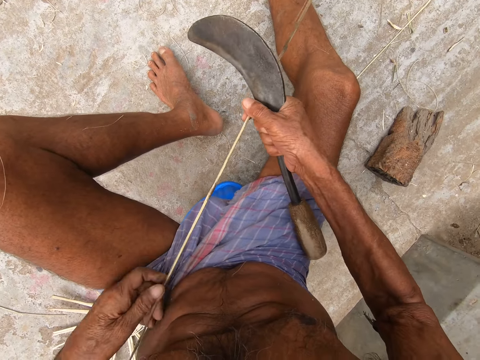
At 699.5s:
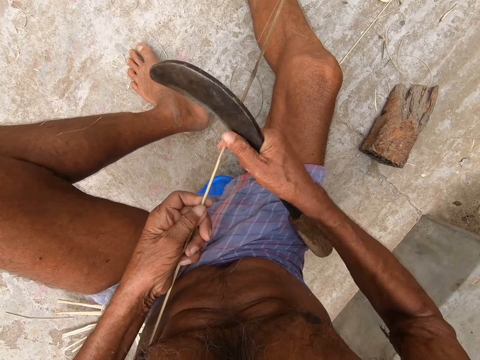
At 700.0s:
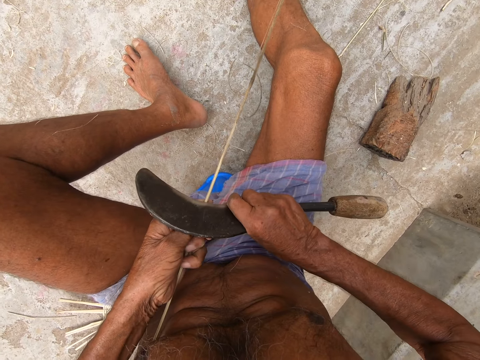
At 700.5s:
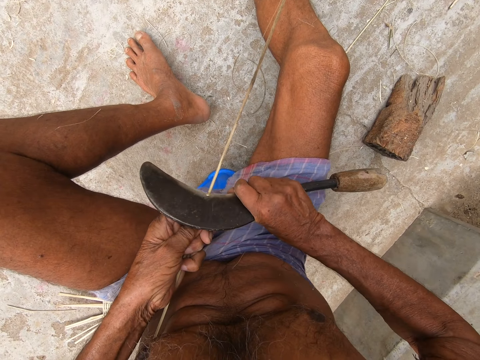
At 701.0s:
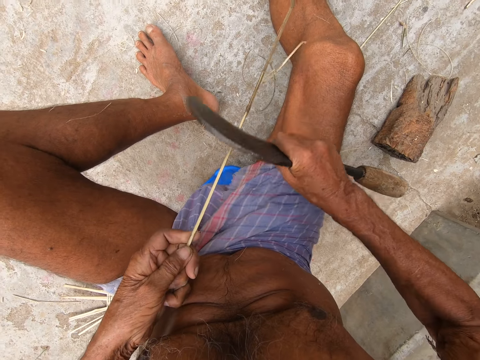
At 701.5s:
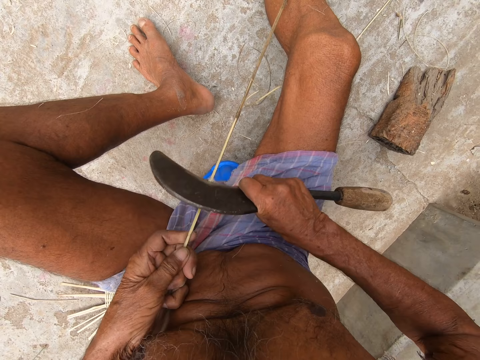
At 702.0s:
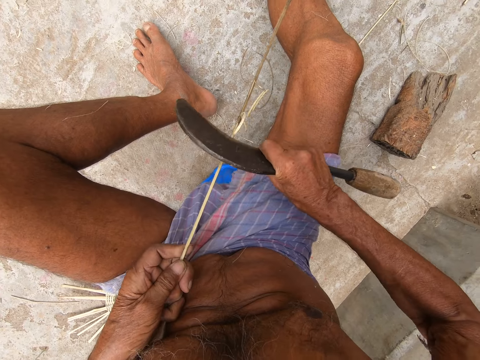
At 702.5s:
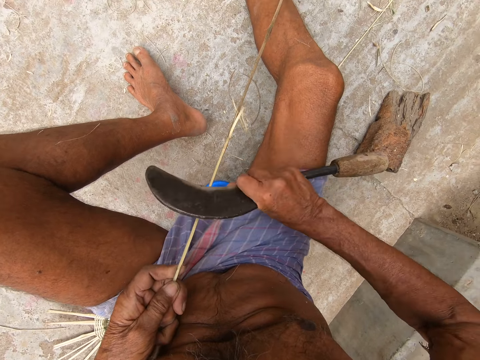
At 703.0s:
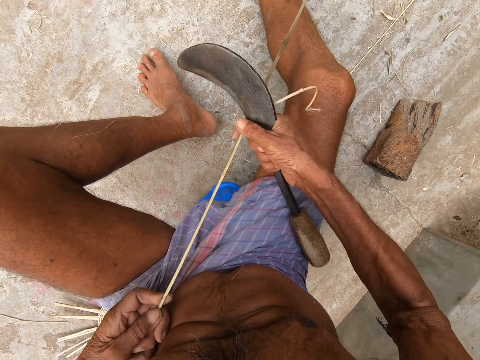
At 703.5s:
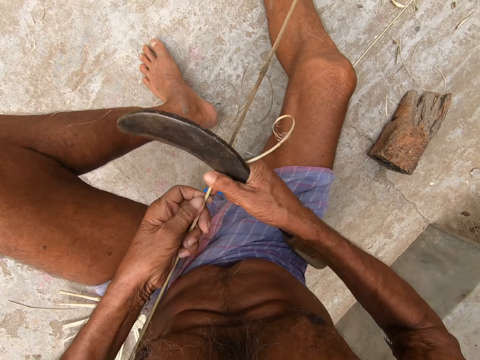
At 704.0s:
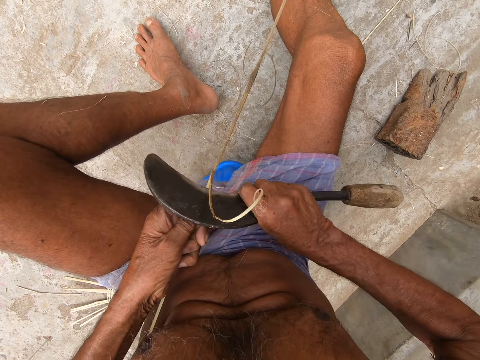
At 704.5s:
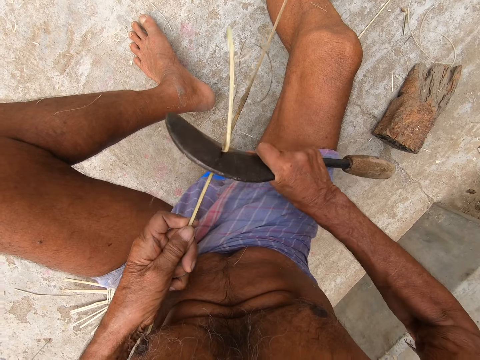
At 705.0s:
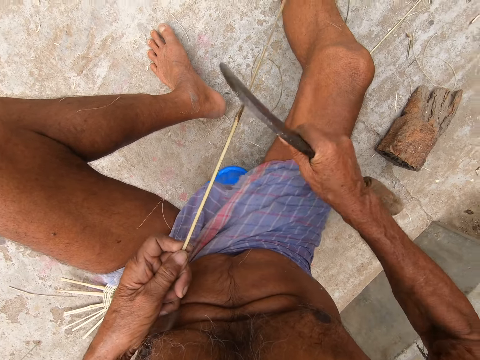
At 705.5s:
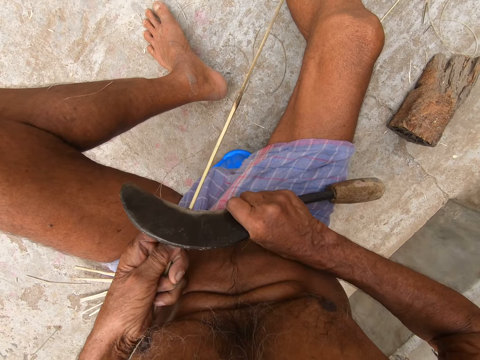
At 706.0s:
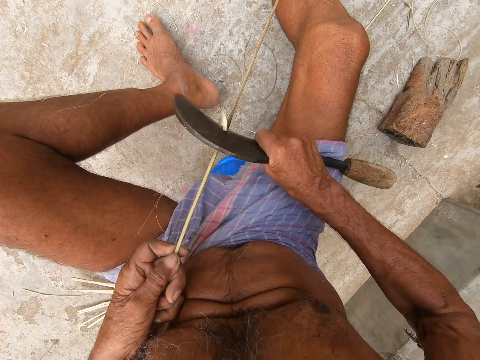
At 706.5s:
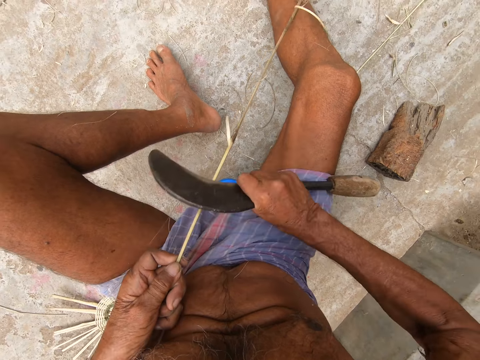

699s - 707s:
The camera wearer peels the fiber using the sickle. They peel the fiber using the sickle again.

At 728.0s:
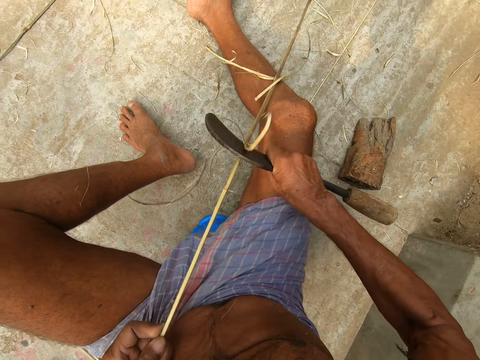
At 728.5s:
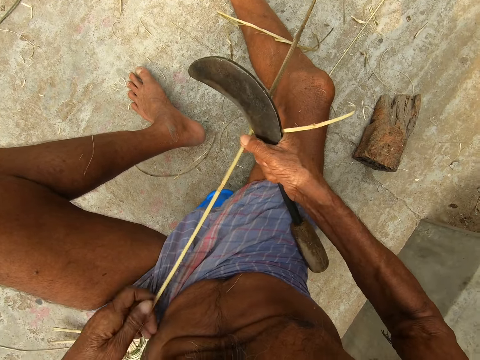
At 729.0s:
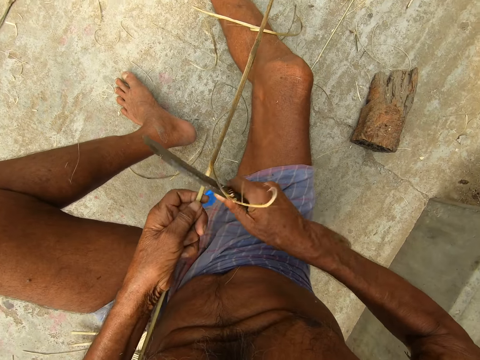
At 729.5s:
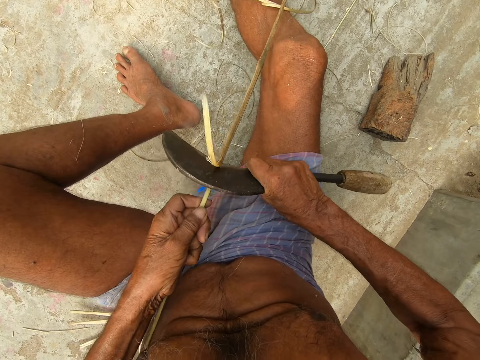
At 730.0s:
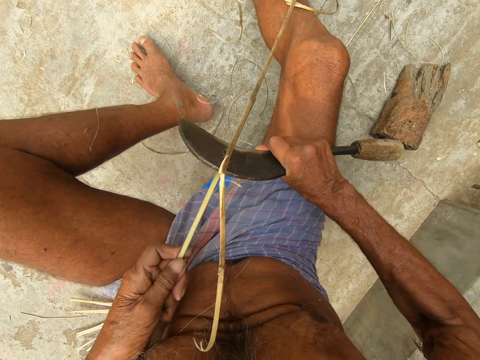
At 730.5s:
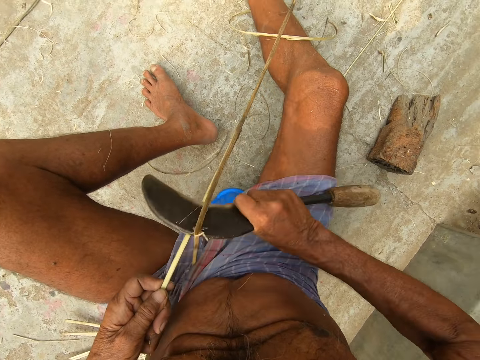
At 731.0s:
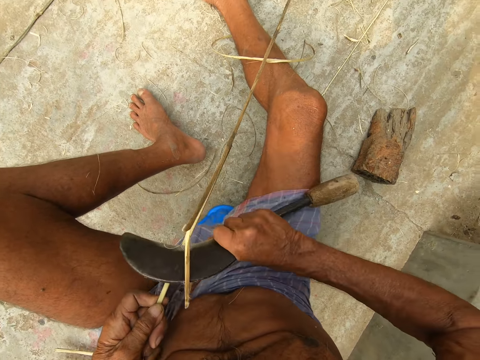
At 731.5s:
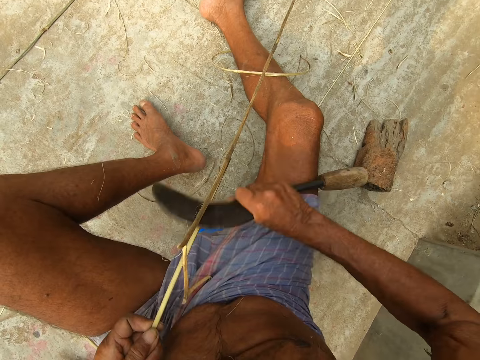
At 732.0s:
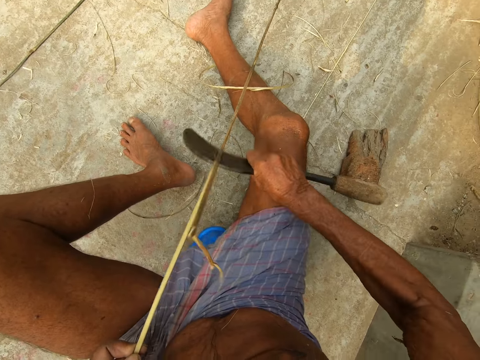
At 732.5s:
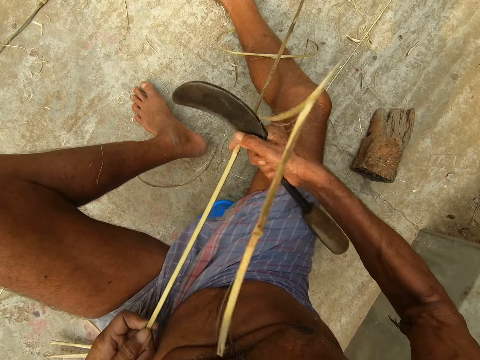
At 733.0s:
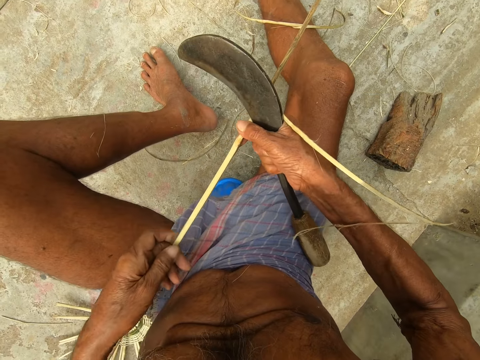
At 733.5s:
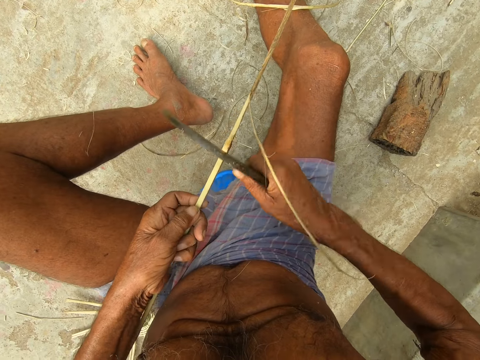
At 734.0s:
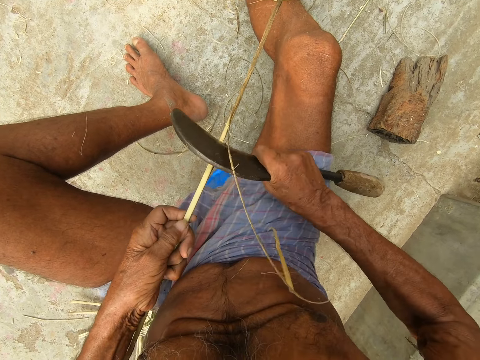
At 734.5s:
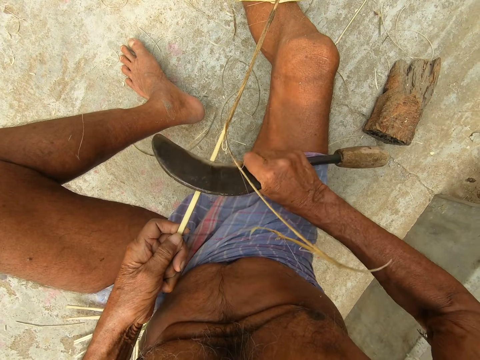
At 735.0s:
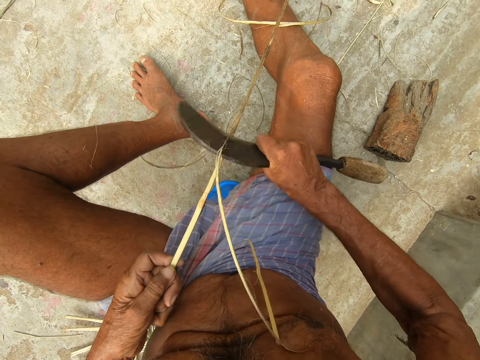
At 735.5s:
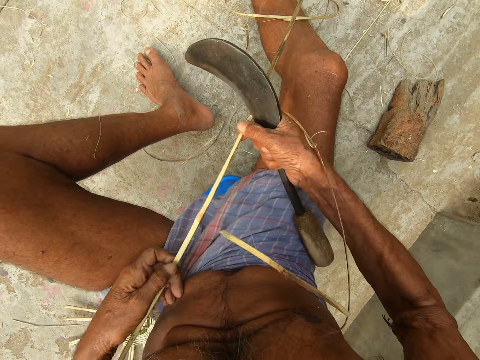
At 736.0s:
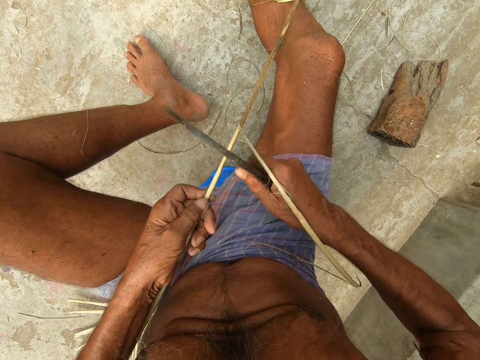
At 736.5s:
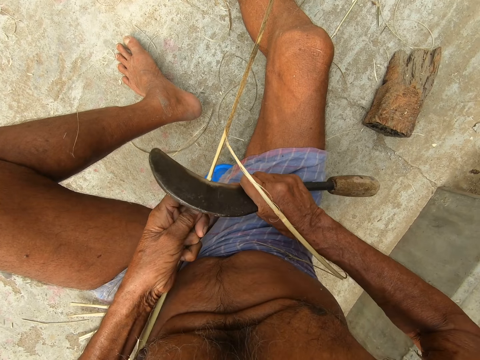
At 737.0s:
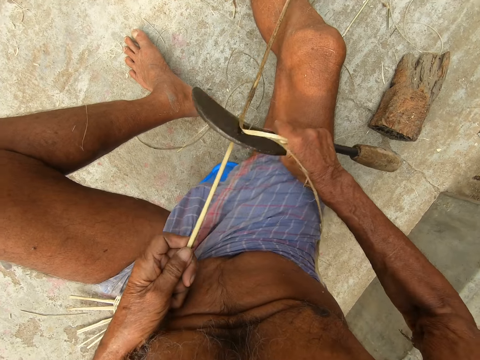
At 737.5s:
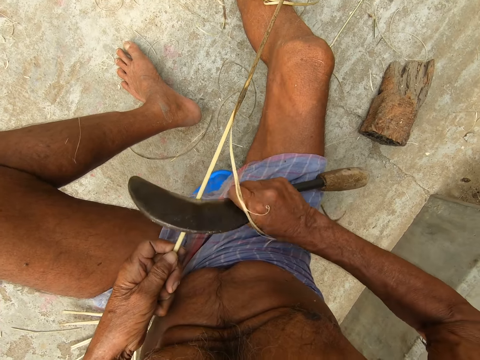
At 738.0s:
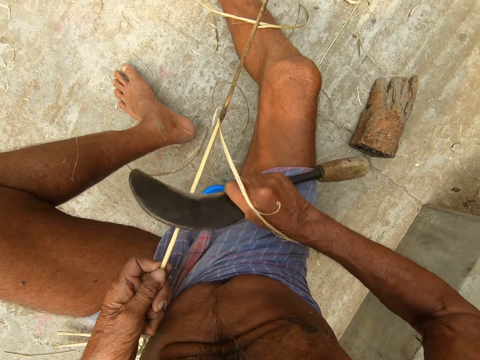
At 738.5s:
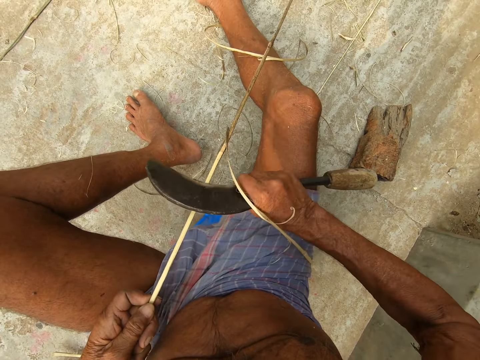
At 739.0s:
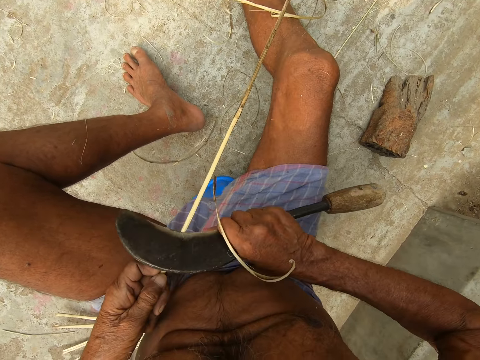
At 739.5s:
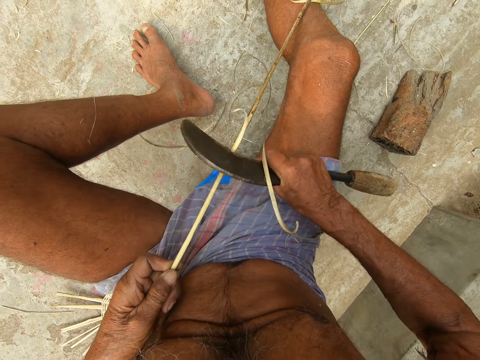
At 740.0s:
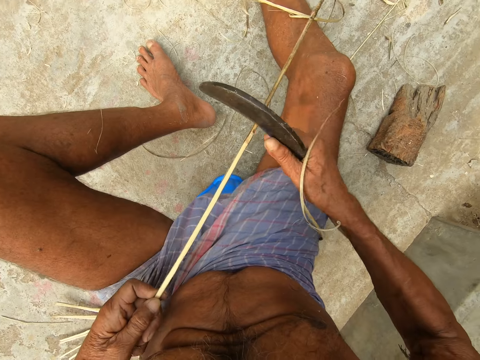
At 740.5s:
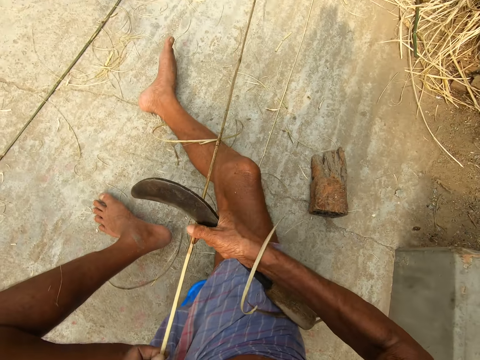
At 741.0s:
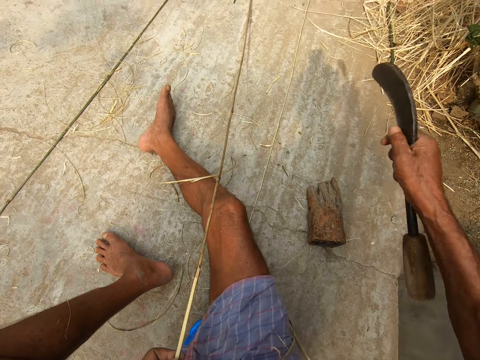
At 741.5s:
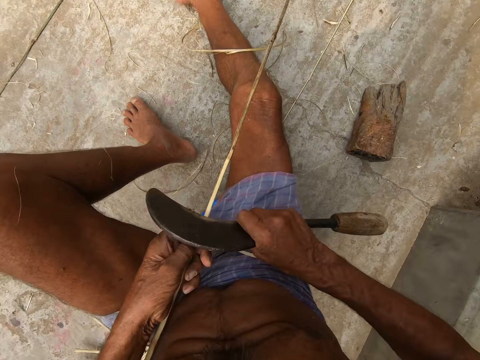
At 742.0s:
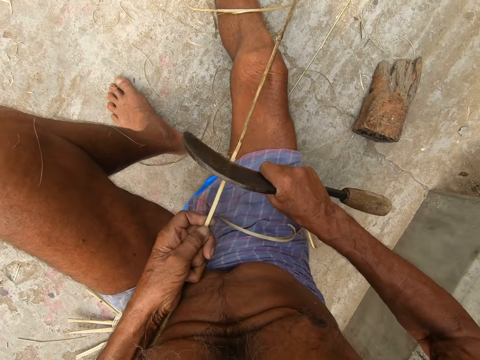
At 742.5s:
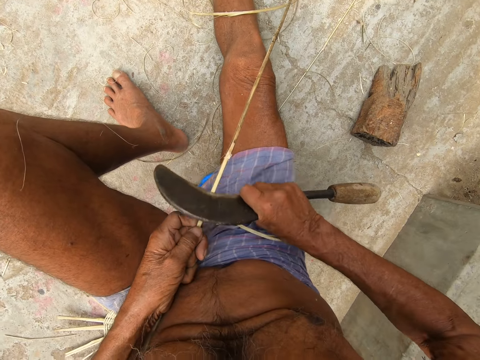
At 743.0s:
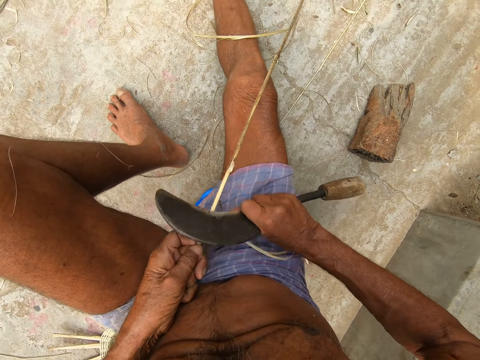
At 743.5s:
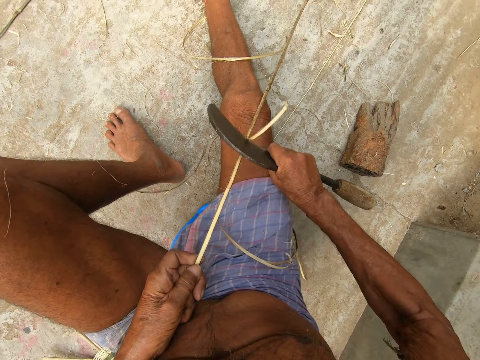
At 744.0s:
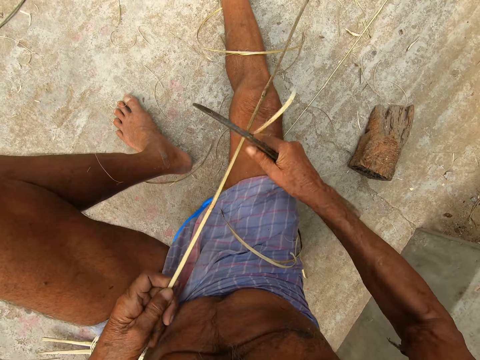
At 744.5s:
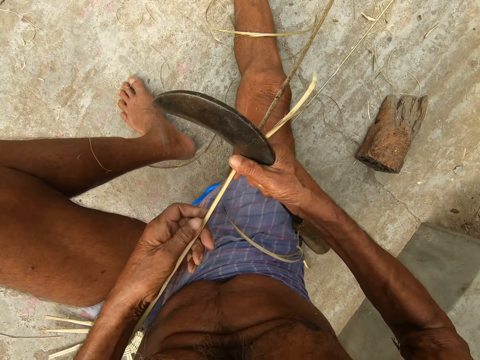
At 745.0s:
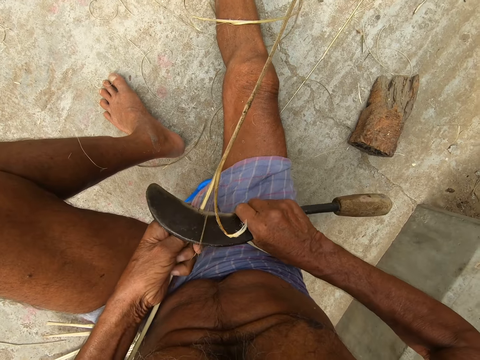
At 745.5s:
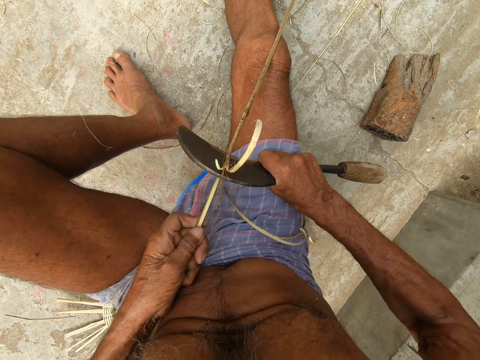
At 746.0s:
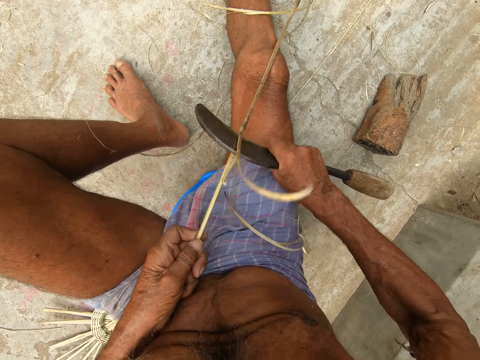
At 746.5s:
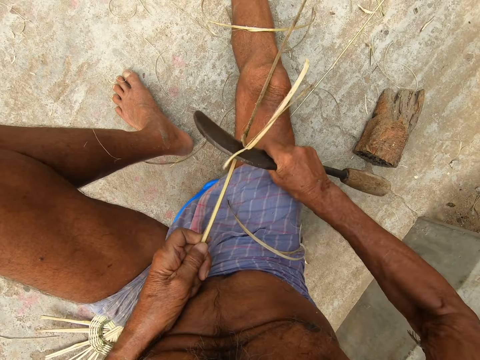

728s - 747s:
The camera wearer peels the fiber using the sickle repeatedly.
